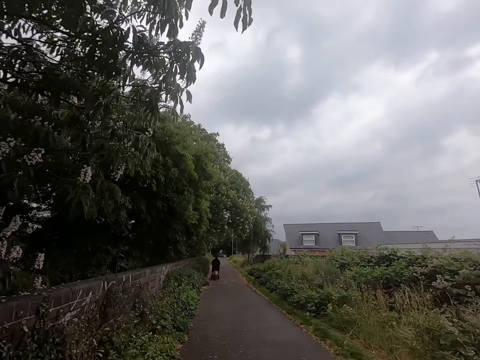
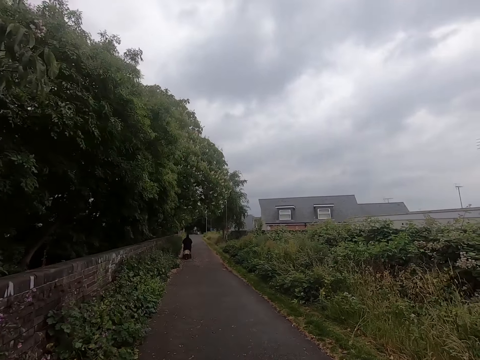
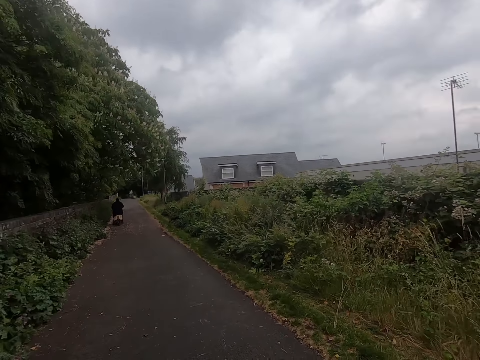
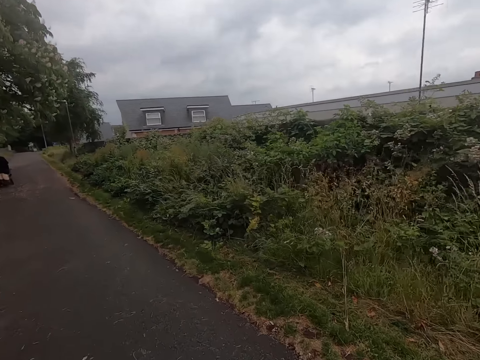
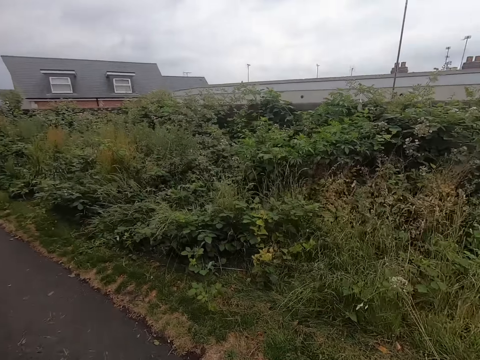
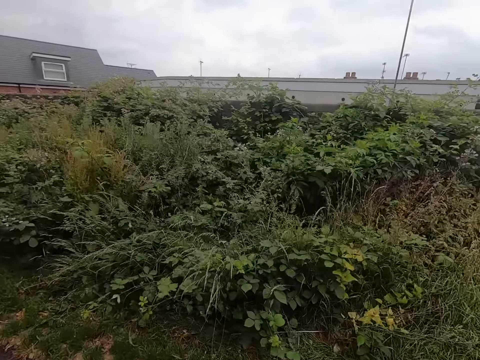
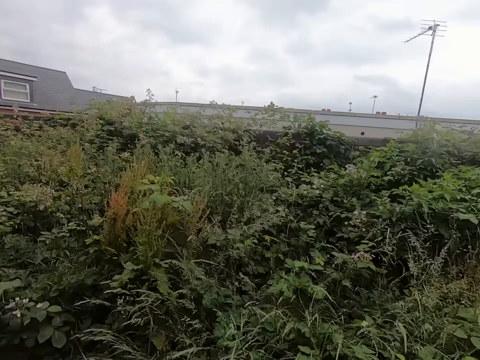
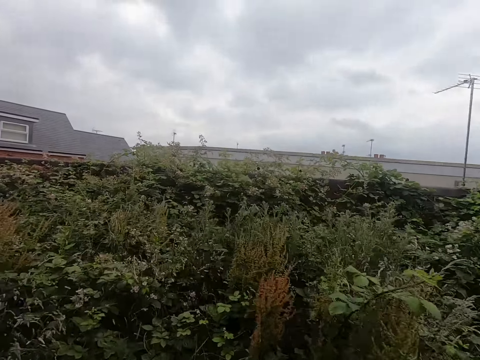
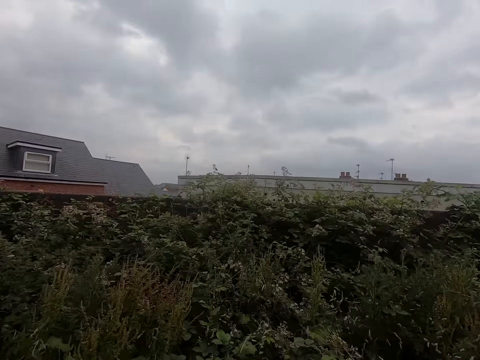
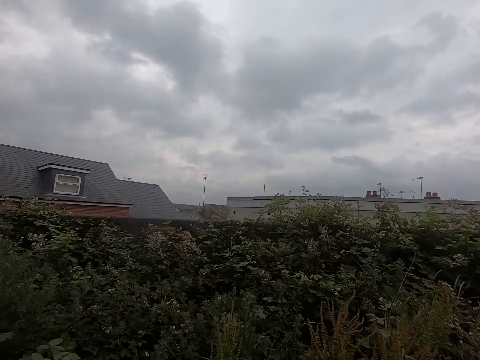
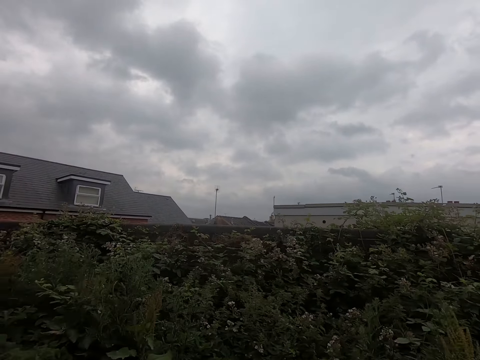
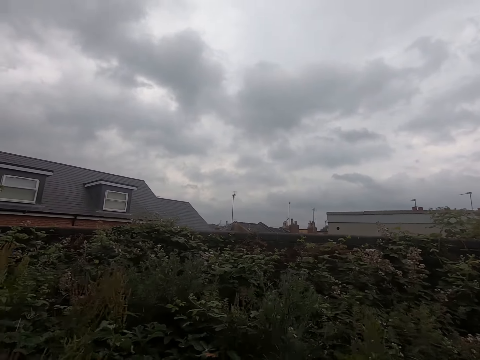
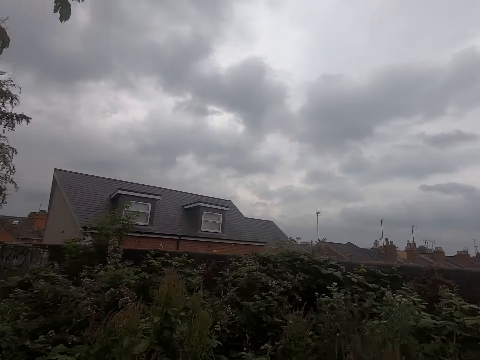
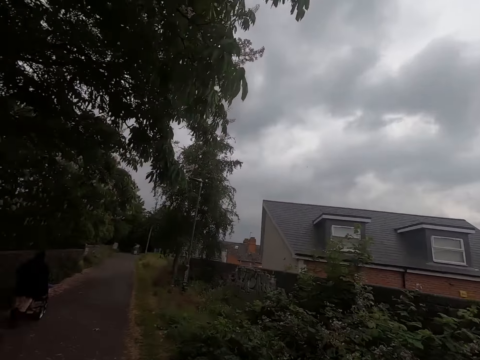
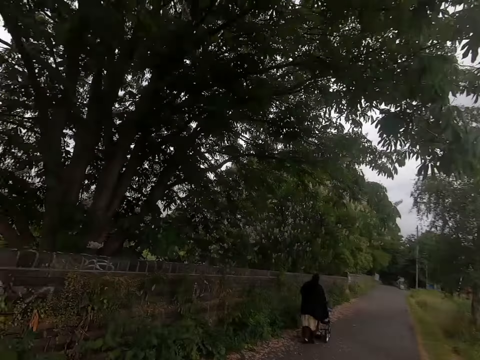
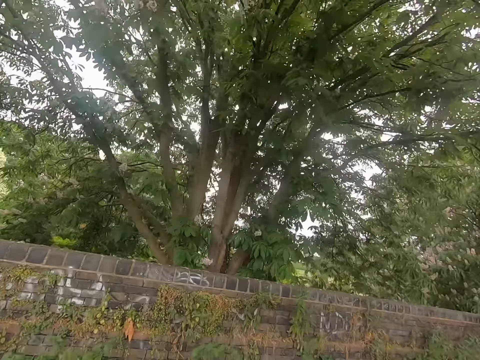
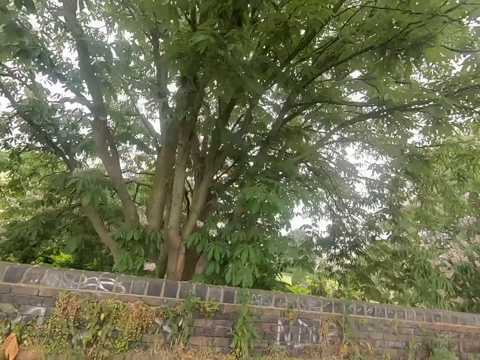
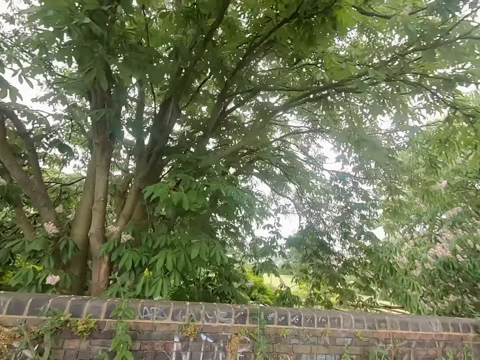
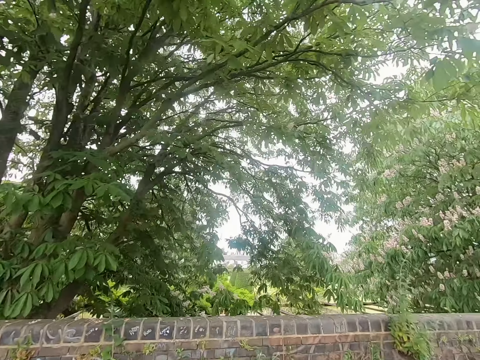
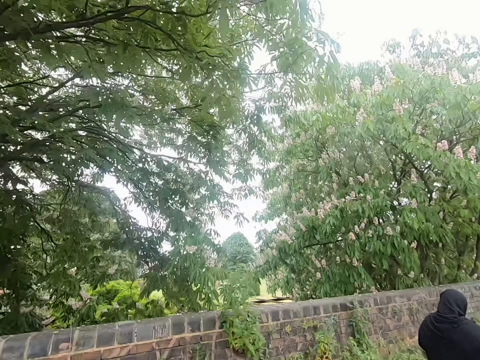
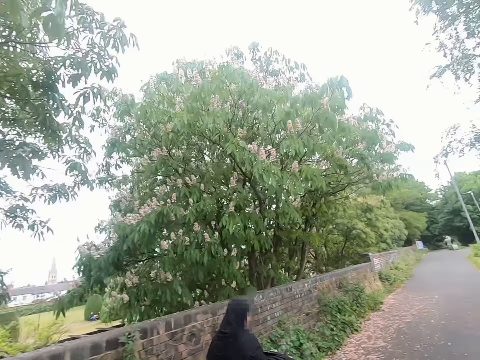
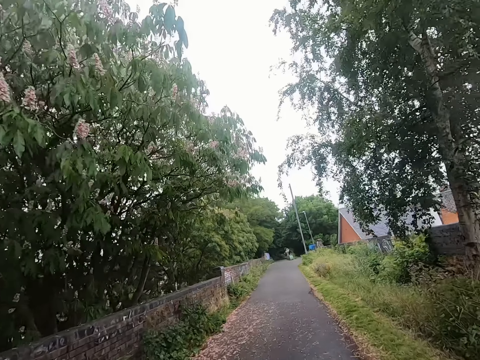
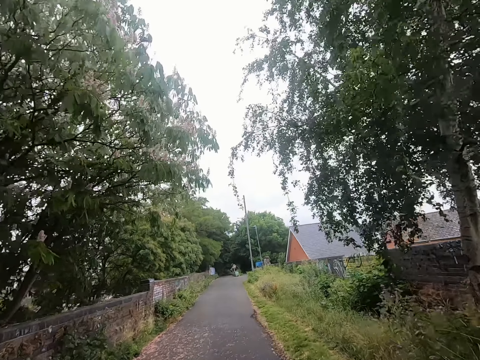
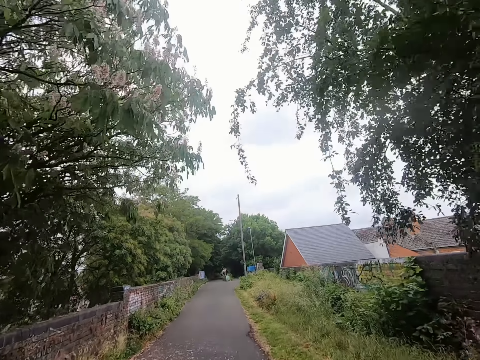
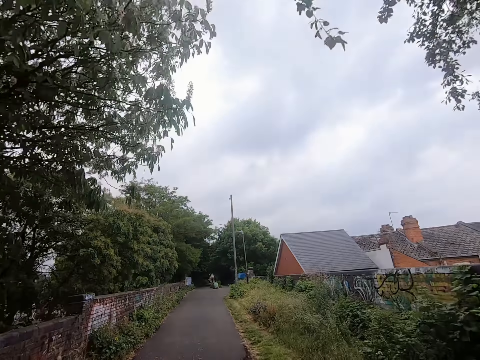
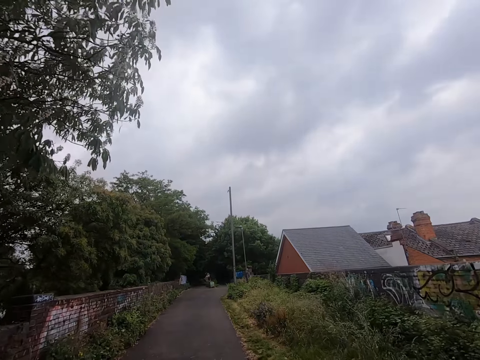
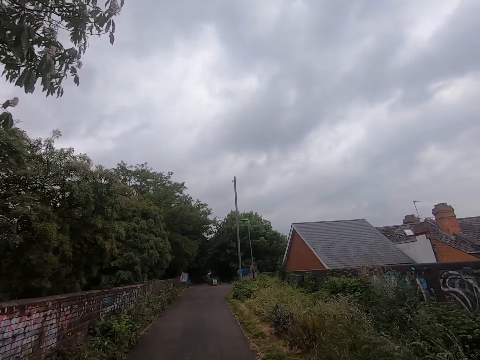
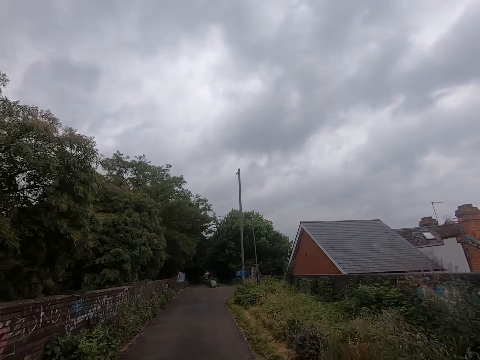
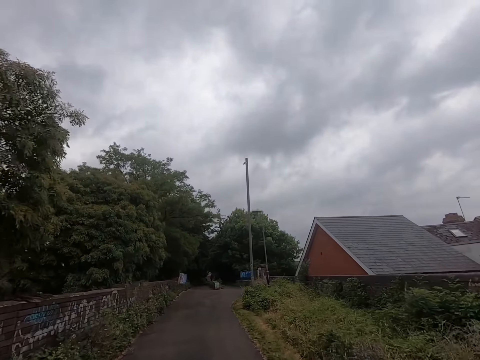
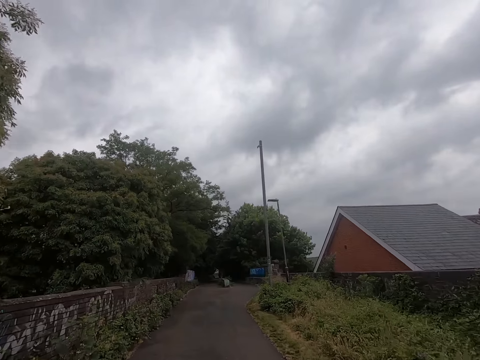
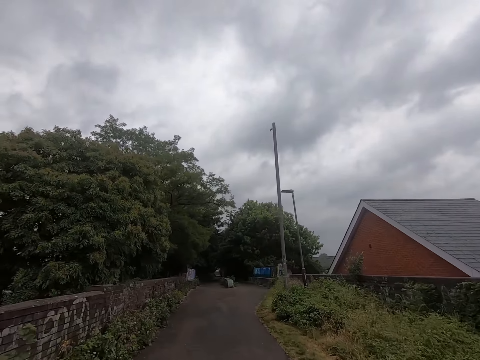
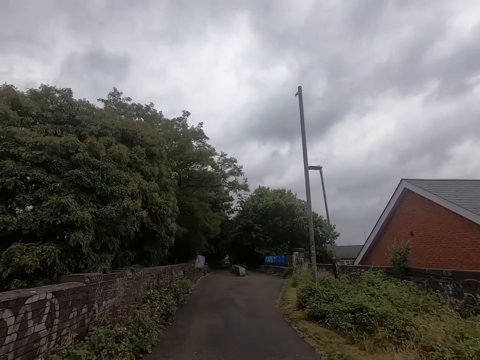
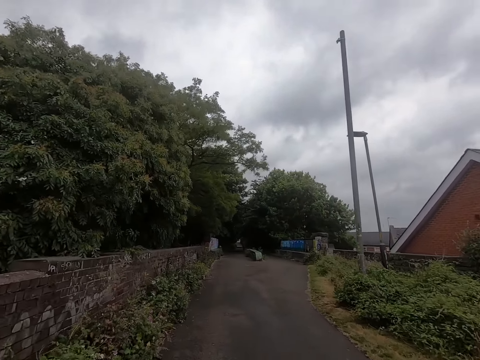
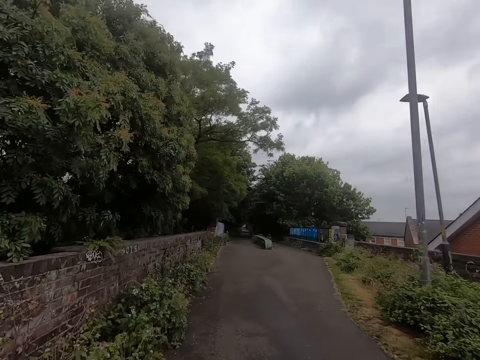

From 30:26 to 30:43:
The camera wearer runs on the road and looks around. They run on the road.

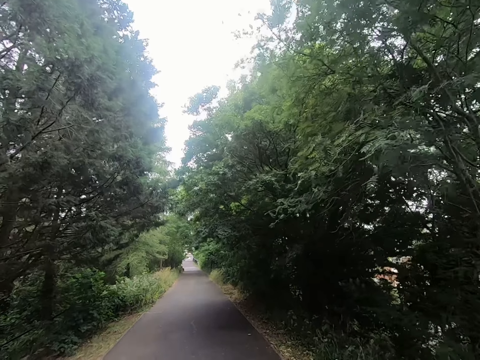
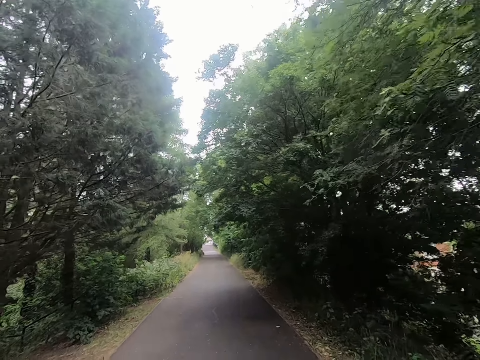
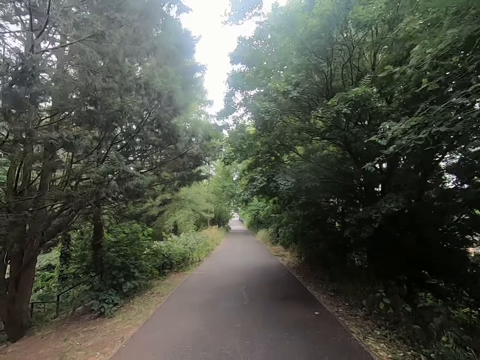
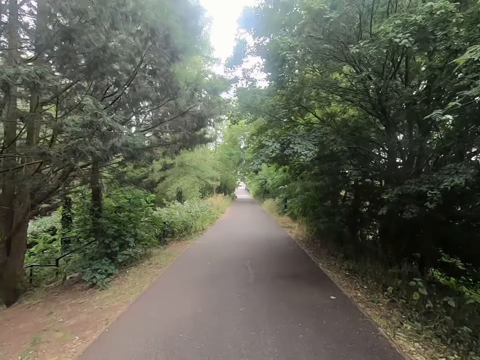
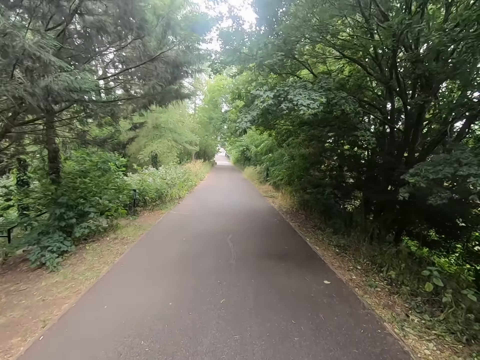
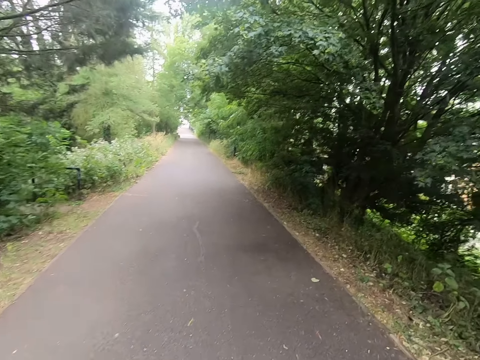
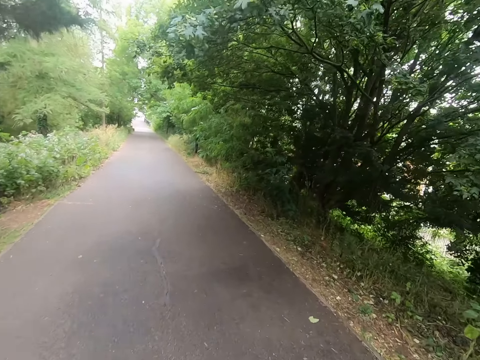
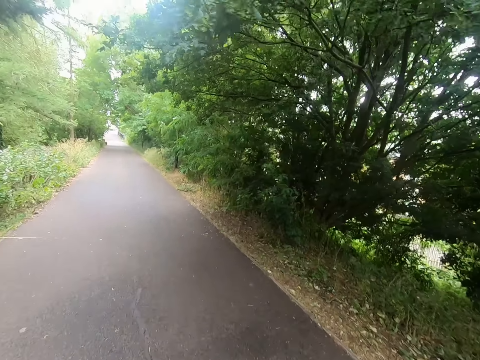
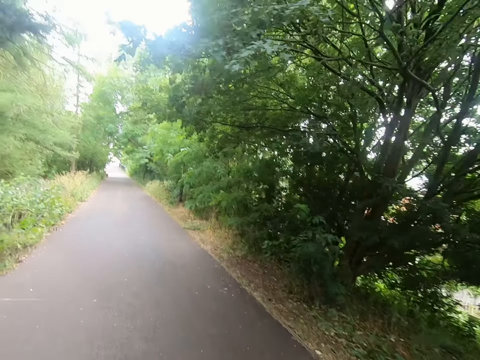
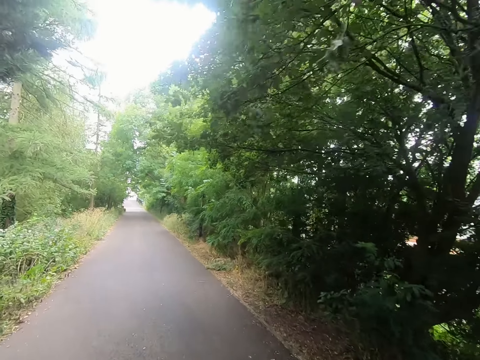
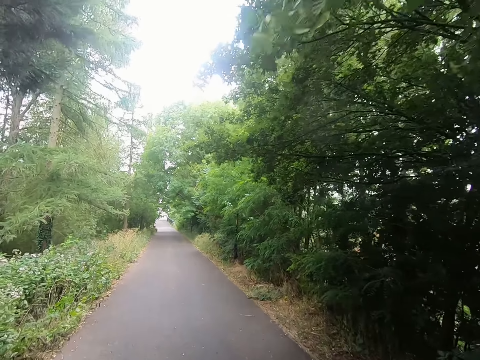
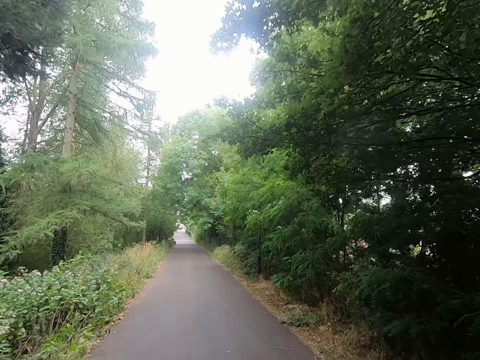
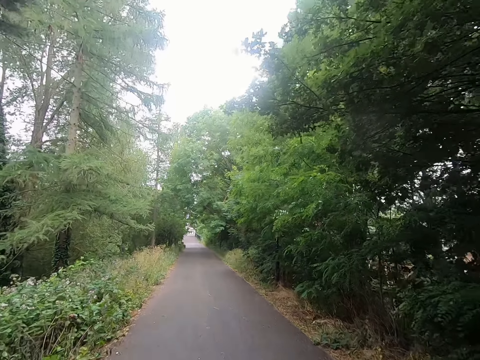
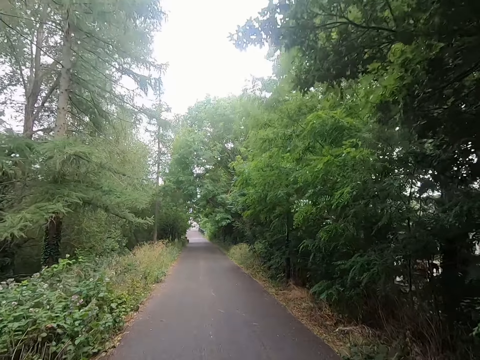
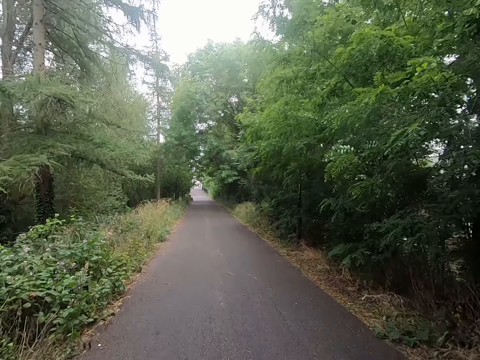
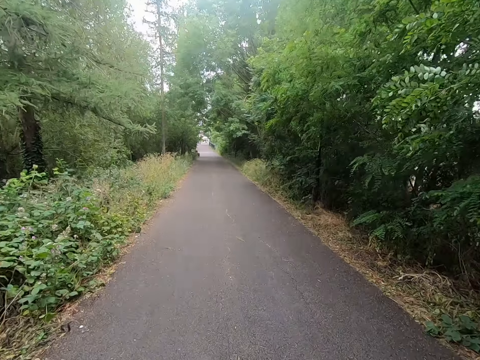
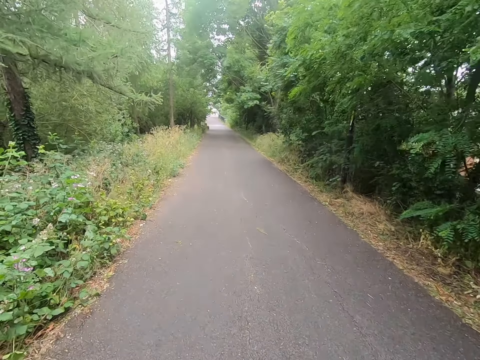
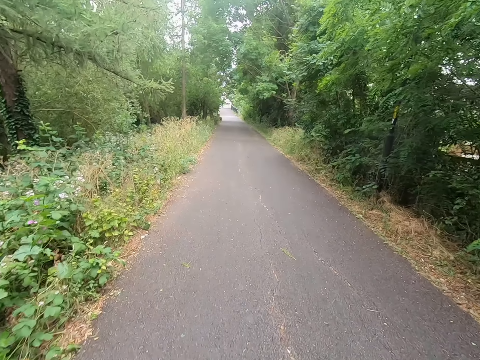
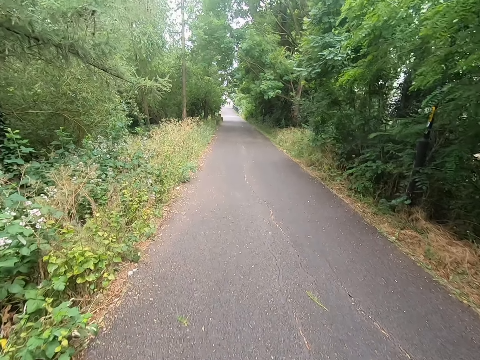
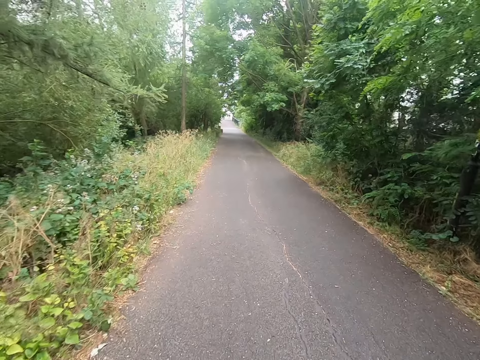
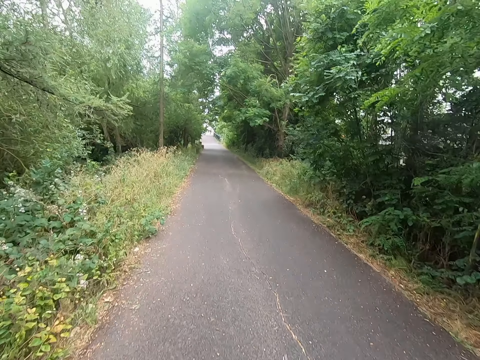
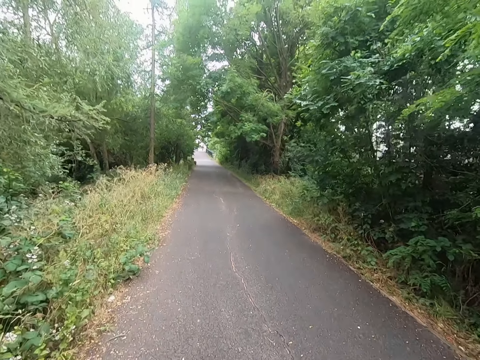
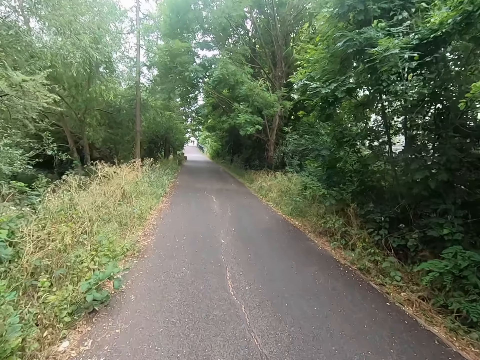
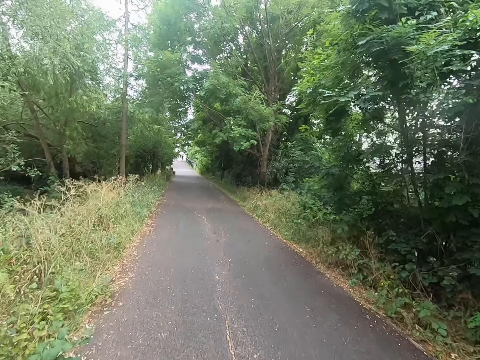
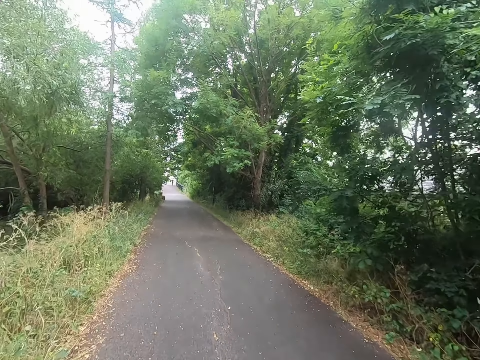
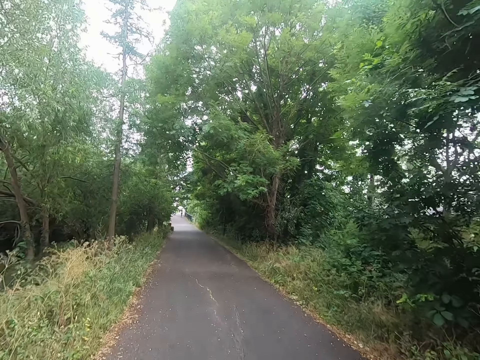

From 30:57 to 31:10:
The camera wearer walks on the road. They walk on the road.
